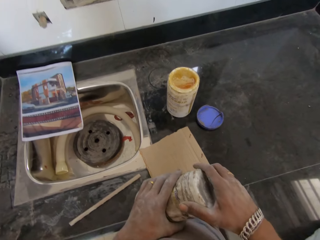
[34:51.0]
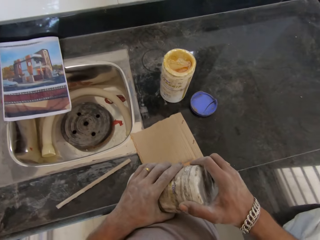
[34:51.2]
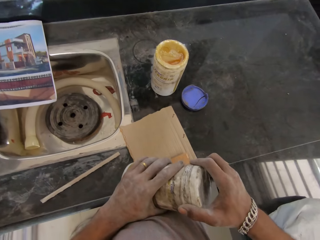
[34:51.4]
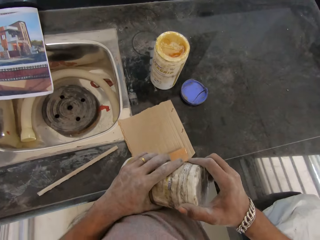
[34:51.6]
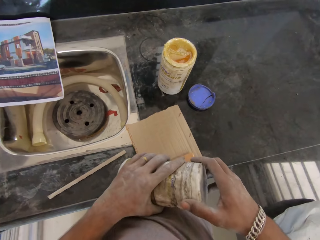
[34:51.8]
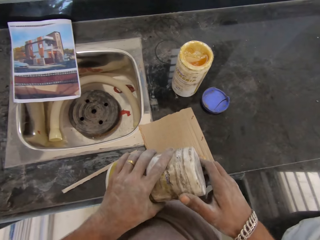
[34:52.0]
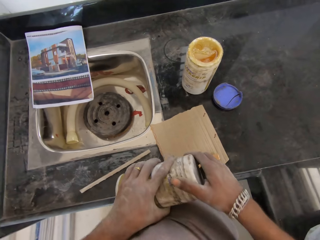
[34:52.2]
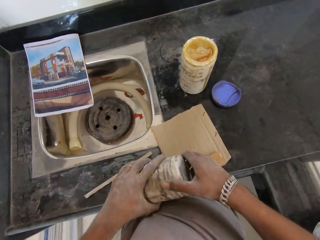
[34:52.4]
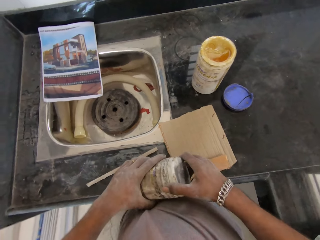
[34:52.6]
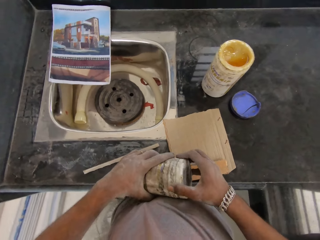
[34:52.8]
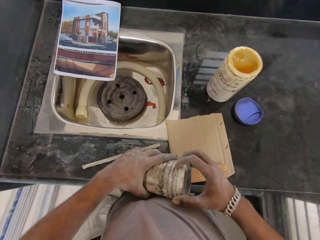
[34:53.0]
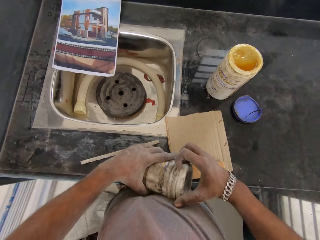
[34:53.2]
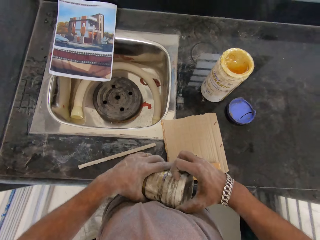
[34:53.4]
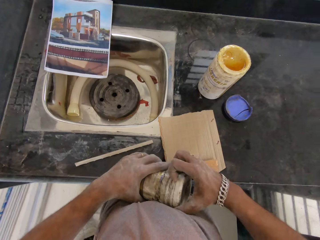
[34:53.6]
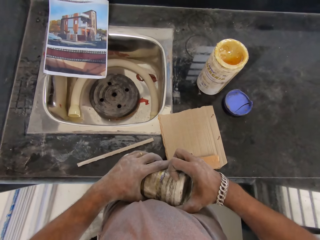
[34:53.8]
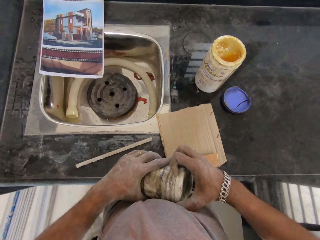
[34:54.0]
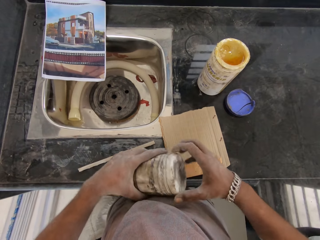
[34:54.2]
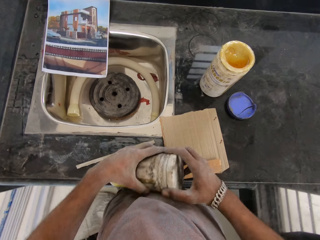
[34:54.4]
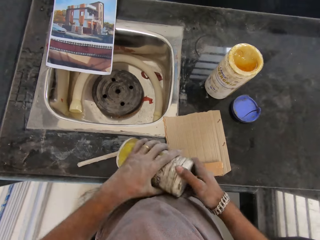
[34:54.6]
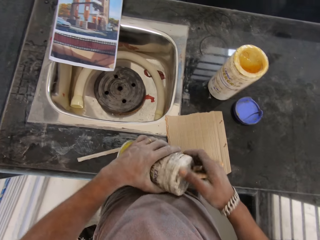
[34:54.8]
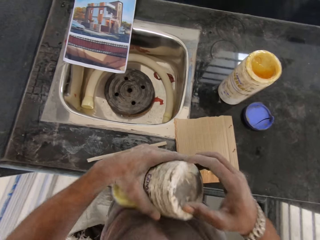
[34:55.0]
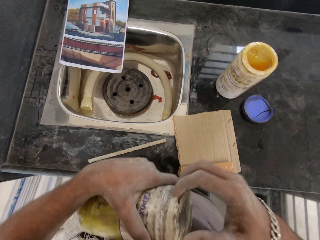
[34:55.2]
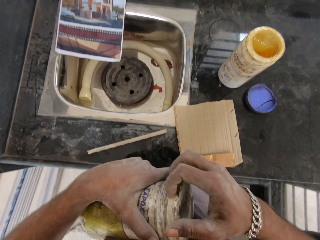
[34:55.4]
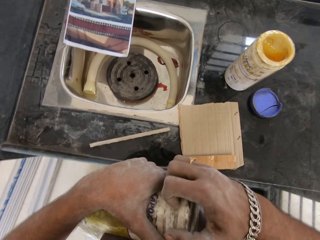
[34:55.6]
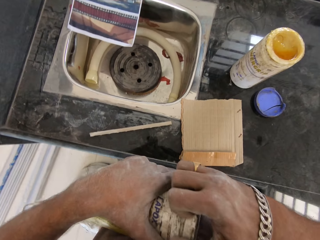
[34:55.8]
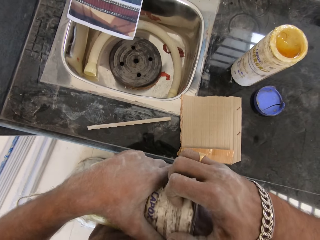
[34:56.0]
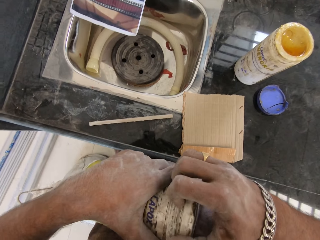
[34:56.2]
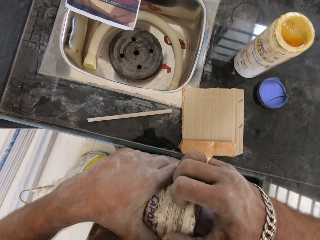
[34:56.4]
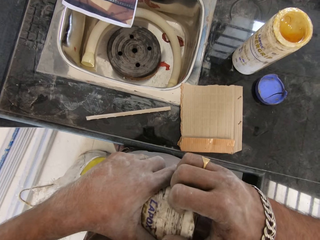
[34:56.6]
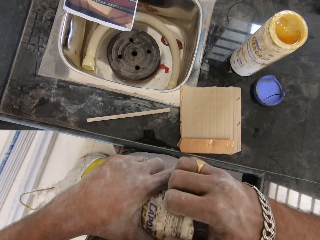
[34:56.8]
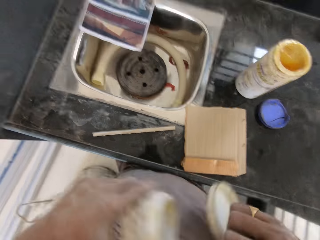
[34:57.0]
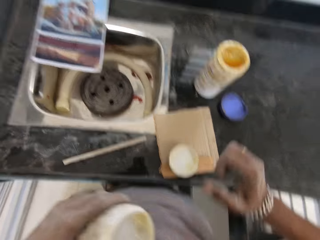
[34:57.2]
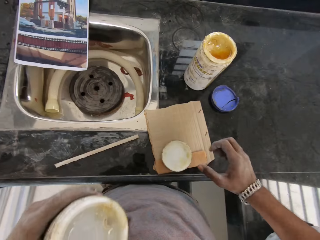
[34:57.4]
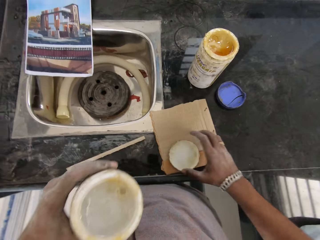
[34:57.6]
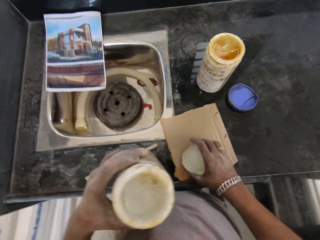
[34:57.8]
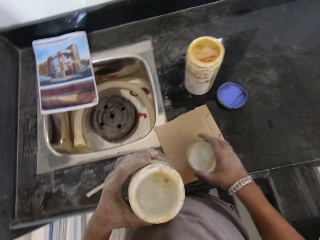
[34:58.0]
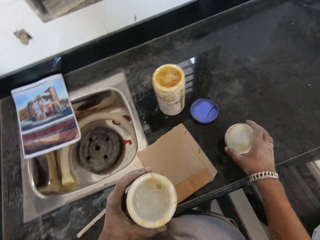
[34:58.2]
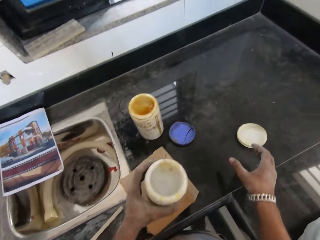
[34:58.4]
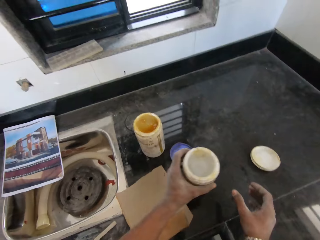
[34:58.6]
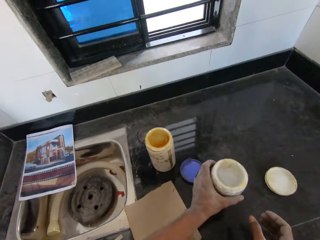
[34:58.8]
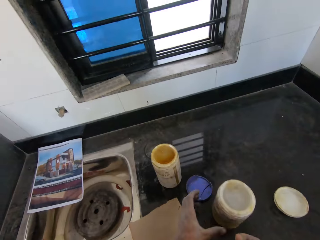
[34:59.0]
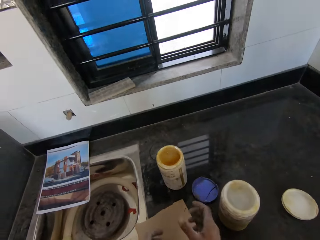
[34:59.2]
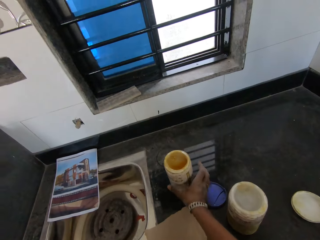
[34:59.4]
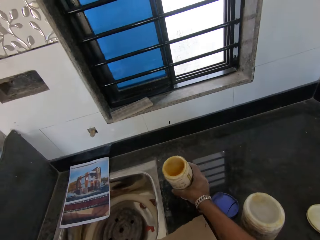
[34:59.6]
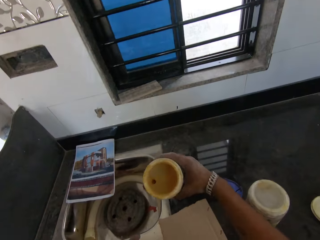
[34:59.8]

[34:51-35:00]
The camera wearer drops the cover of the plastic of glue on the folded carton on the countertop with his right hand. He picks the cover of the plastic of glue from the folded carton on the countertop with his right hand. He drops the cover of the plastic of glue on the countertop with his right hand. He drops the plastic of glue in his left hand on the countertop. He picks up the plastic of gum from the countertop with his right hand.

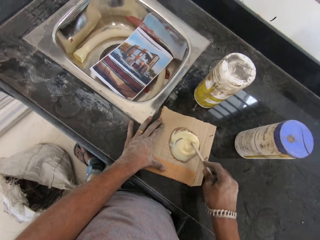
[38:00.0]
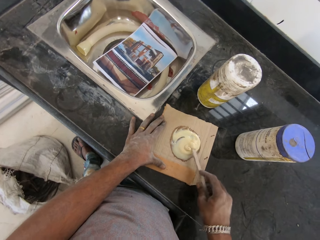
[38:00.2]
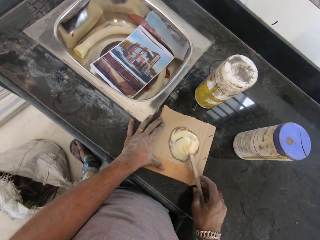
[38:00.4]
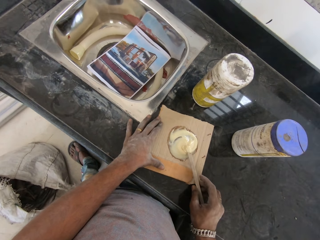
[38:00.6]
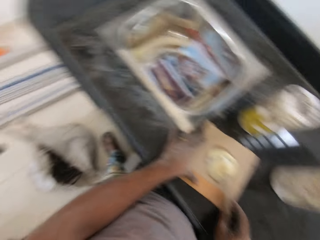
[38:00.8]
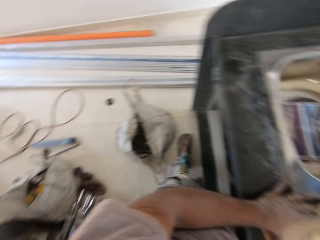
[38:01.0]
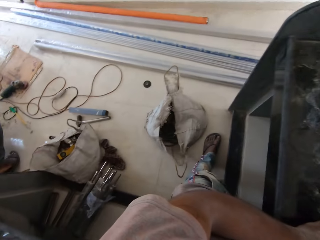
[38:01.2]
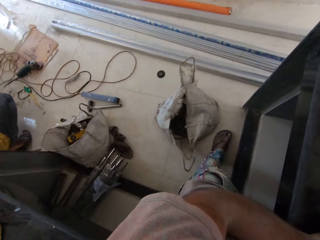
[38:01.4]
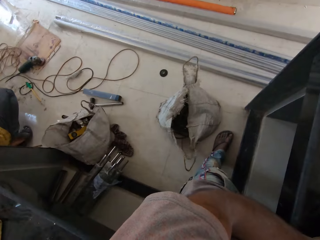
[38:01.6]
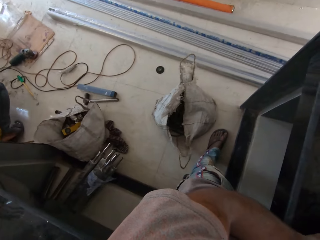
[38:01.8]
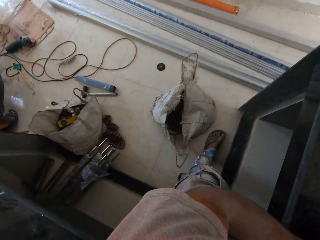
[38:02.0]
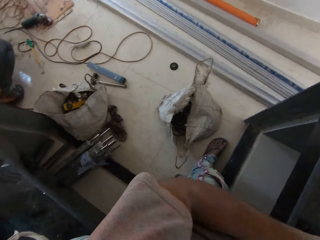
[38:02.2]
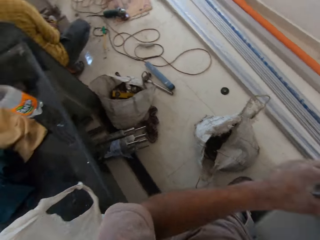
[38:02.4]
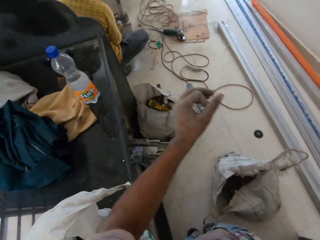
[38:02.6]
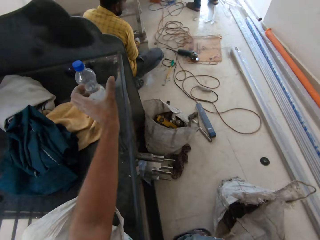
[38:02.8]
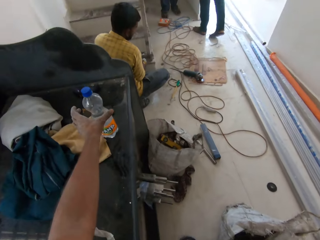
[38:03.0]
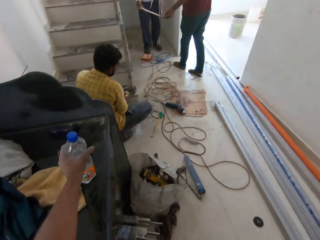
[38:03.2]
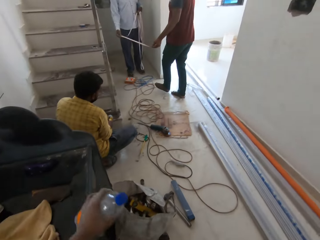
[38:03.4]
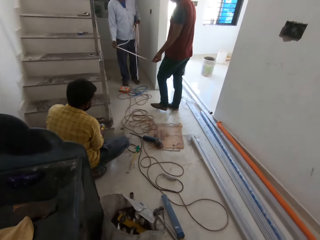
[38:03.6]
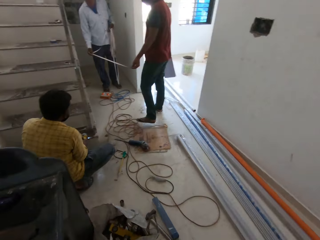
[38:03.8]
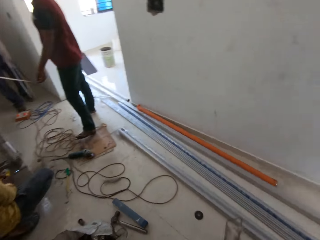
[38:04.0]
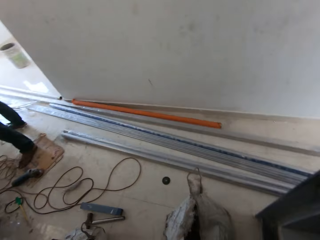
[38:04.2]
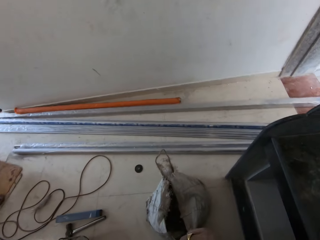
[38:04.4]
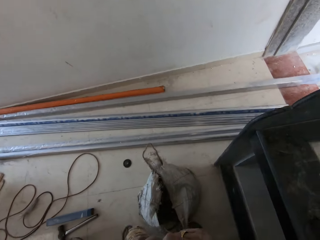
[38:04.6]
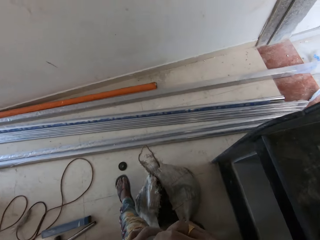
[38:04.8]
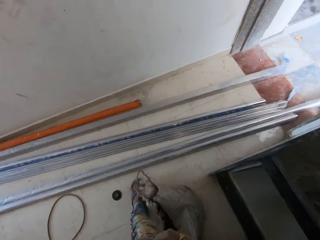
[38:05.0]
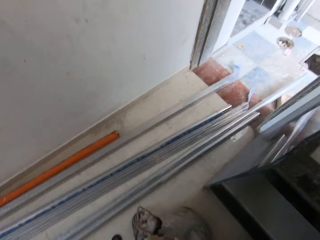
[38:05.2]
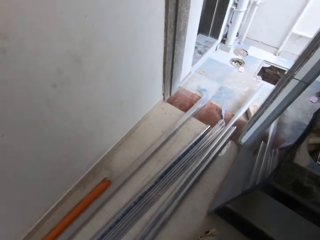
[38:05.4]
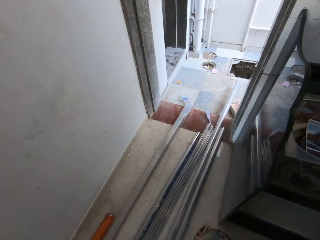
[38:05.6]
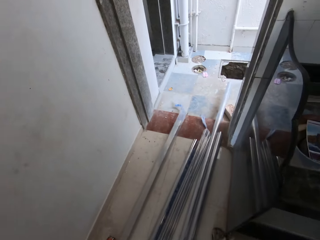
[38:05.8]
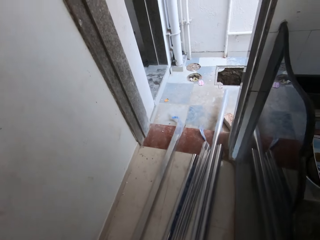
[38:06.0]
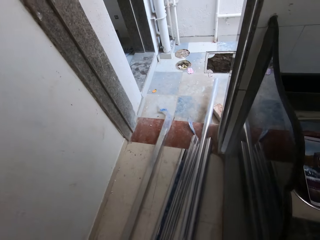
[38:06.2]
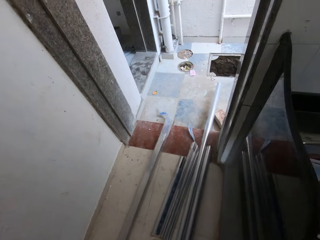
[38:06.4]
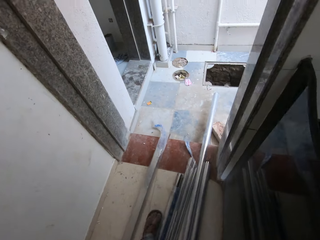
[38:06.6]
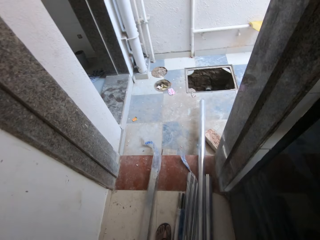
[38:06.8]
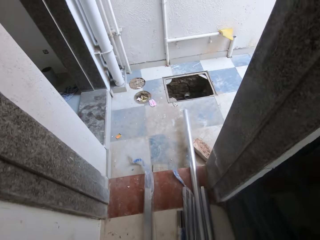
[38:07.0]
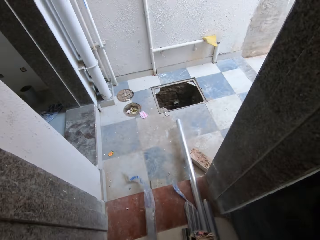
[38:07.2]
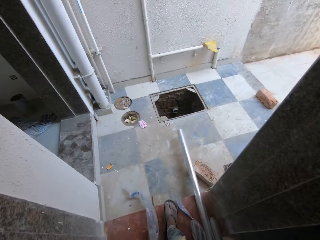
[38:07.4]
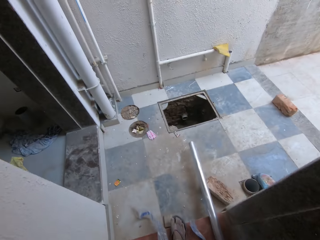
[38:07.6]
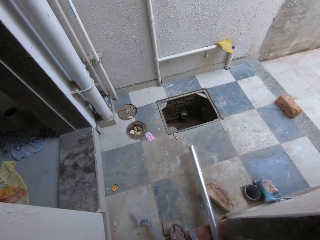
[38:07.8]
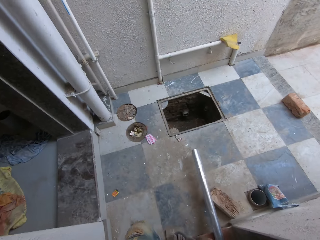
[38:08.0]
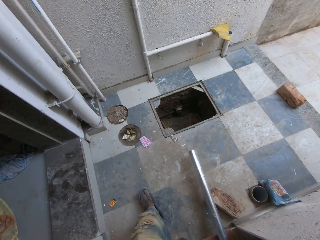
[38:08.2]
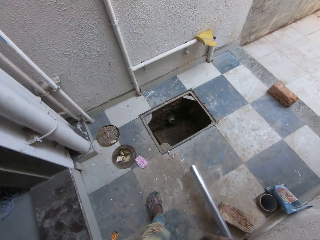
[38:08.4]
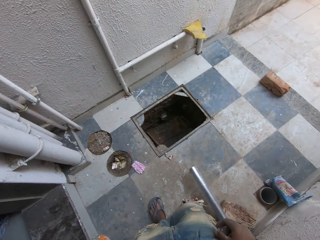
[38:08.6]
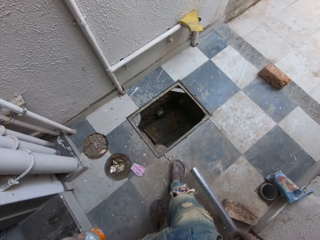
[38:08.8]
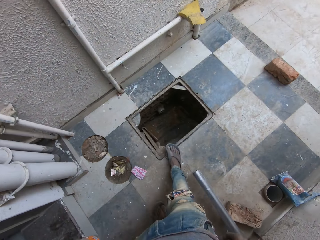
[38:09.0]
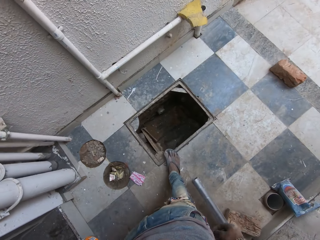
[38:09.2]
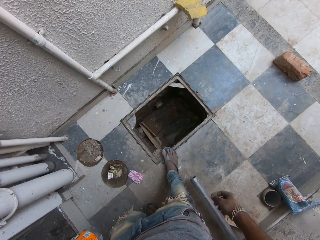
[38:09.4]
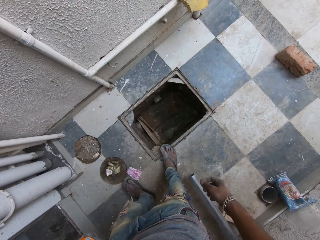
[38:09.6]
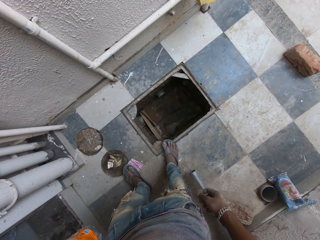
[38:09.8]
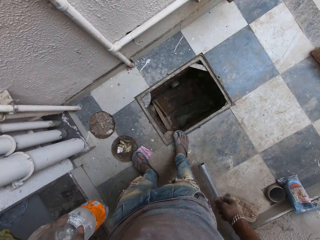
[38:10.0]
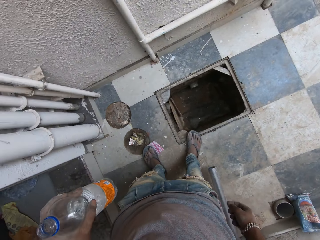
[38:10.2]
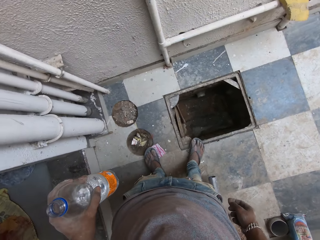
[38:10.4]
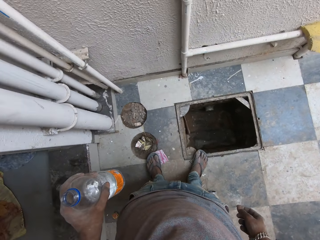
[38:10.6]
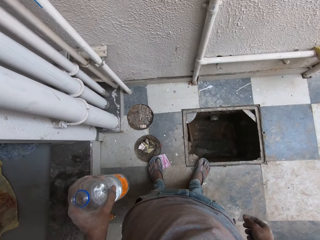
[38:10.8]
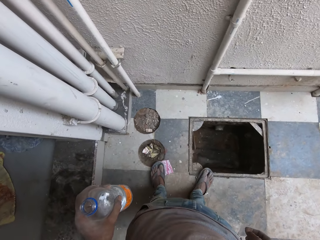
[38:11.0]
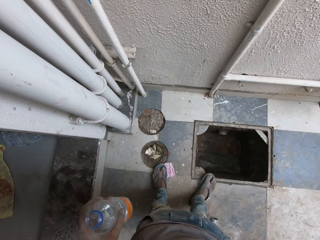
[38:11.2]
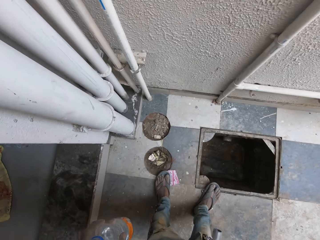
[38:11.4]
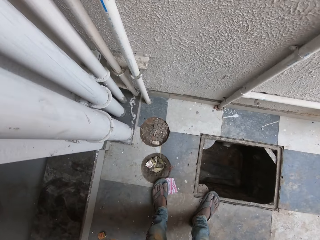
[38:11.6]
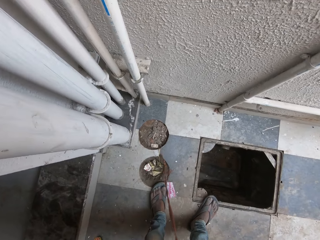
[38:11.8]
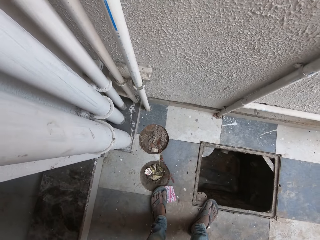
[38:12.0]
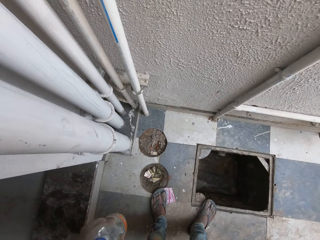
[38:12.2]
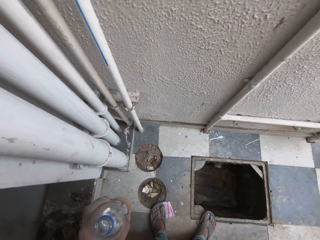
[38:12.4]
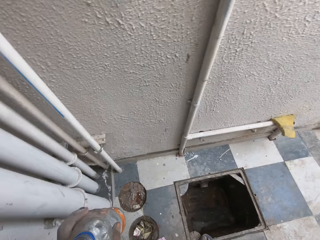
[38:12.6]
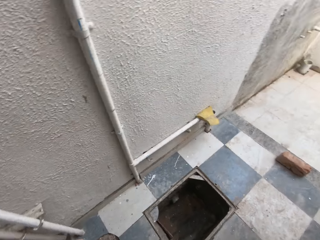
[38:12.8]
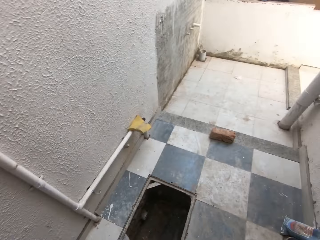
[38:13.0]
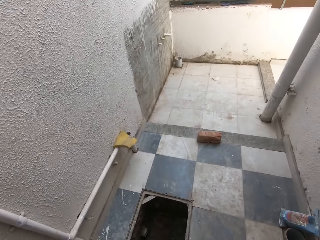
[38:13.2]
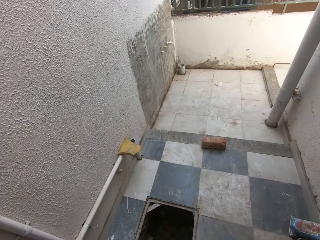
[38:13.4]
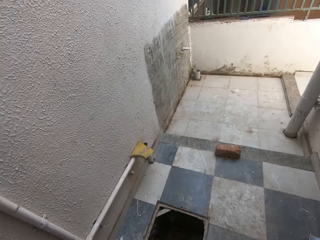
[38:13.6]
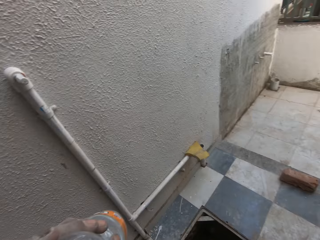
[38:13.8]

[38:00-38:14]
The camera wearer drops the stick onto the carton on the counter. He looks around. He picks a bottle of water from the counter with his left hand. A man and another man pull the rope in their hands. The camera wearer walks around. He spits out the liquid. He drinks from the bottle of water in his left hand.
